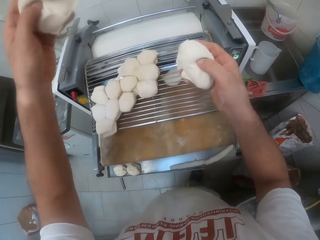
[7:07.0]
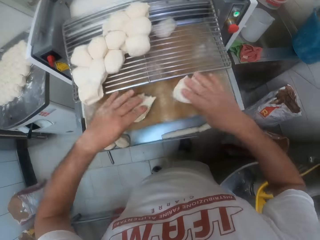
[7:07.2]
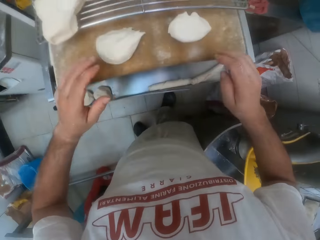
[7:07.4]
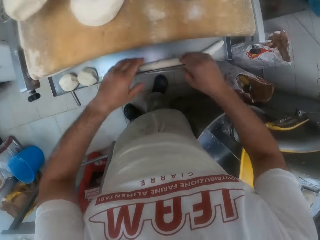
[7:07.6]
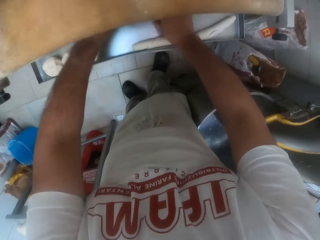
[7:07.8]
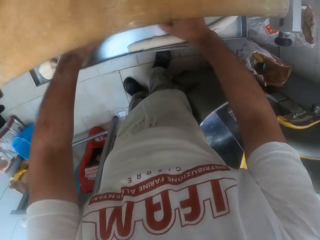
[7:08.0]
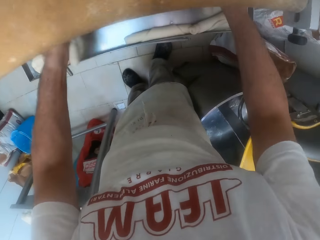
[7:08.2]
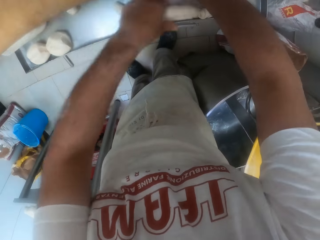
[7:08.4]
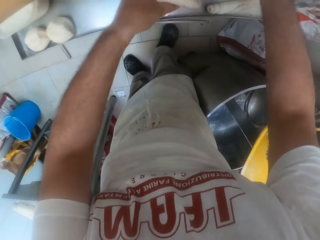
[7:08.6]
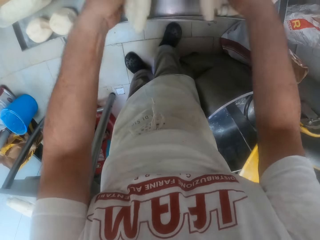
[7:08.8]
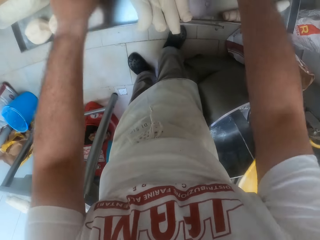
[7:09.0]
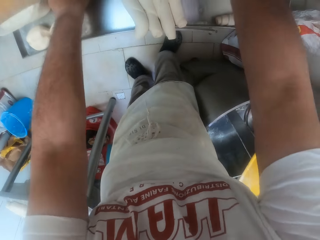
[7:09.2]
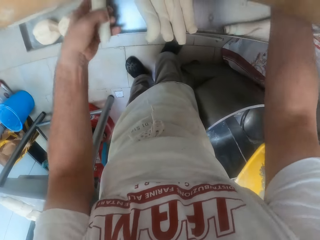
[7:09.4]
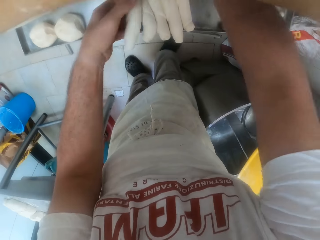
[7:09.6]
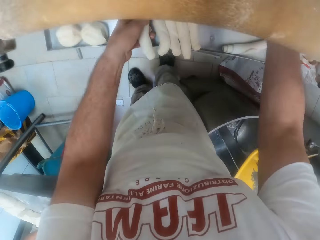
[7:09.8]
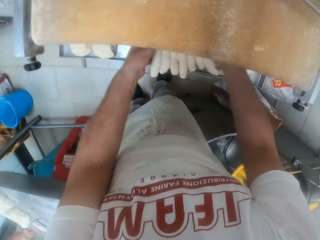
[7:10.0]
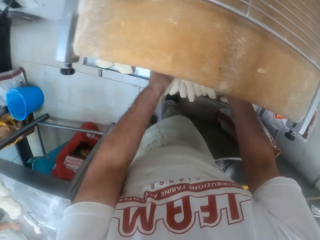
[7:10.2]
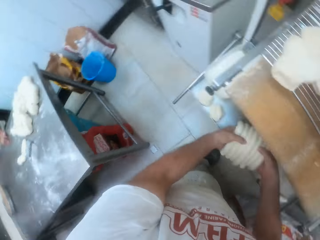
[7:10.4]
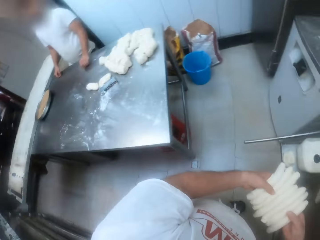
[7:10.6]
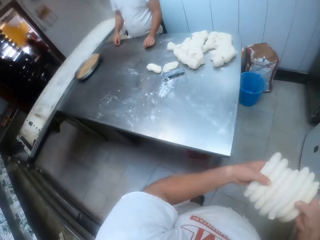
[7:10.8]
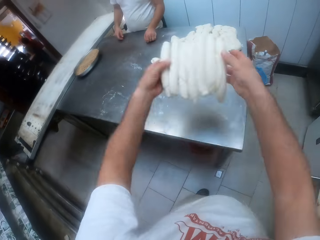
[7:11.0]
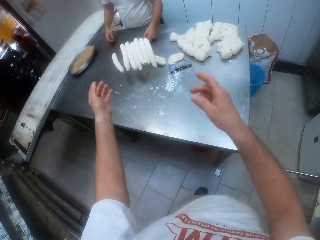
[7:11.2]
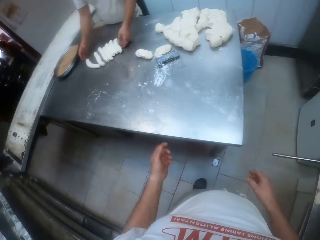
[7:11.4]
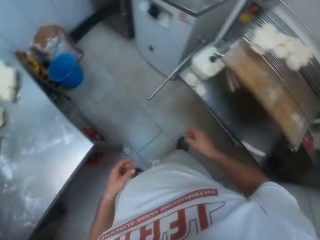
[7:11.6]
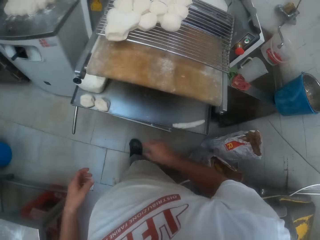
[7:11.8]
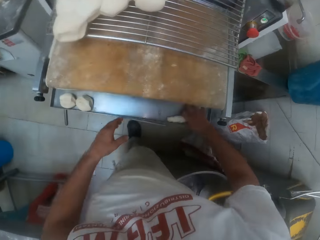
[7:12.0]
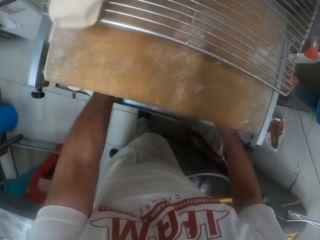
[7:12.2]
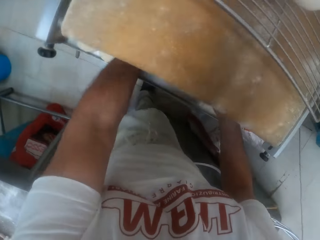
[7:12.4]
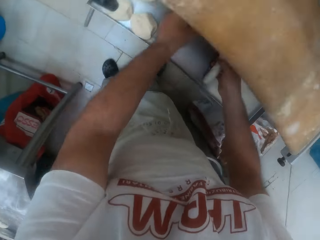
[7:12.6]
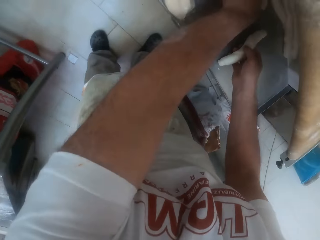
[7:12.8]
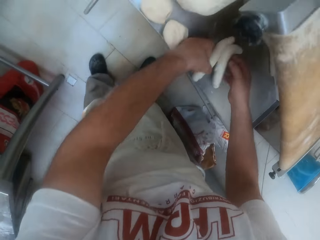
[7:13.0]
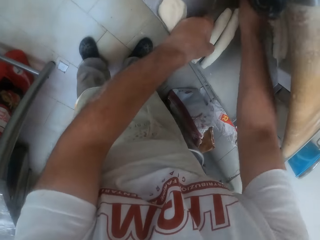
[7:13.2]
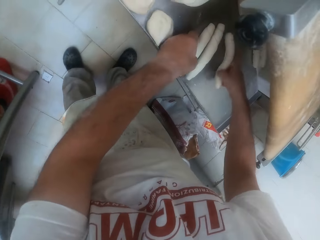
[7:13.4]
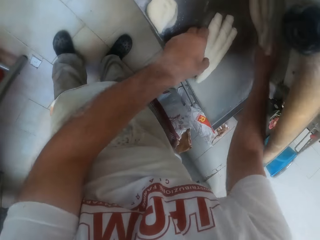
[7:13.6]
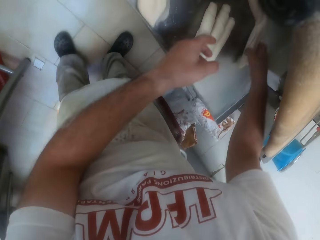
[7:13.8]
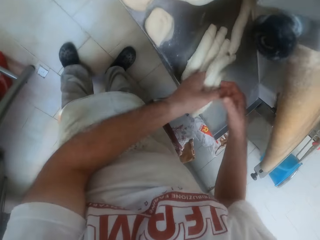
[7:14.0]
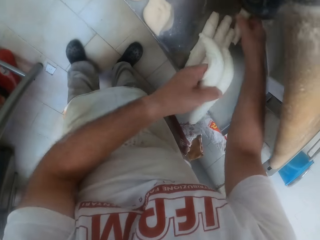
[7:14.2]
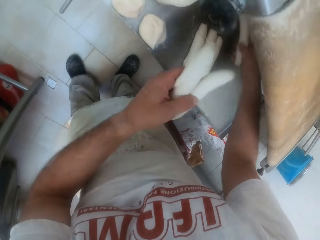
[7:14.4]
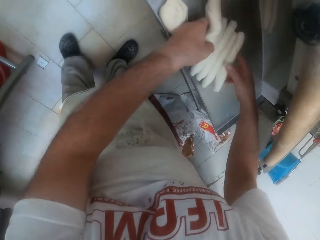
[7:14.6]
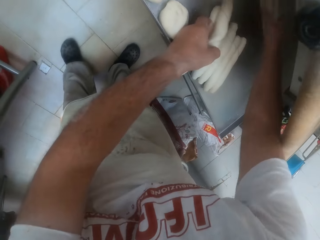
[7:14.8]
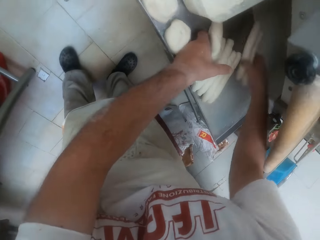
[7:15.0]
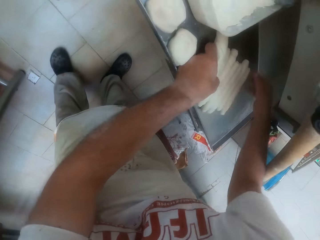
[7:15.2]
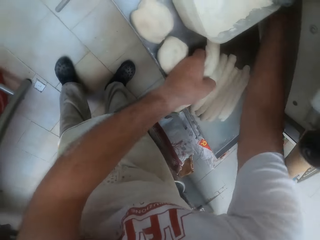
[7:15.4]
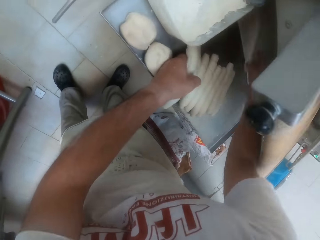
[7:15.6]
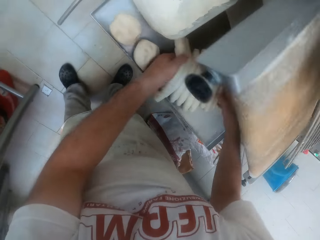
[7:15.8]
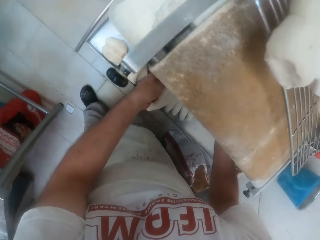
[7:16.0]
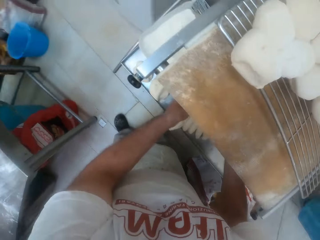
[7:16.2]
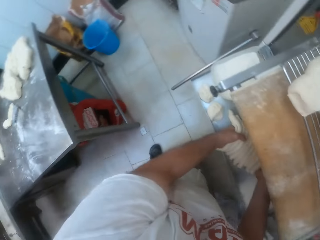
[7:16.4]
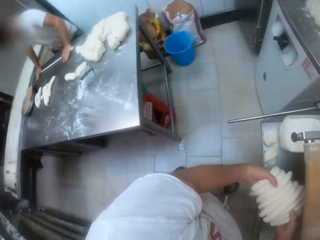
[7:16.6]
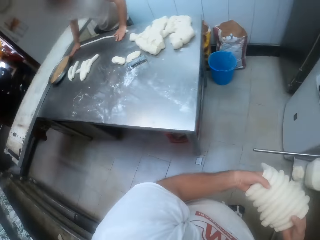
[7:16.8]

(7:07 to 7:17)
The camera wearer packs pieces of rolled dough from the dough sheeter onto the rolling table with both hands. He throws the doughs. He picks dough under the cutter.

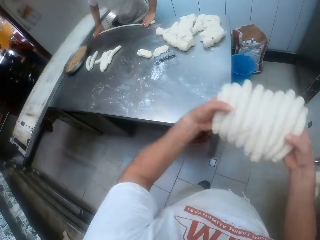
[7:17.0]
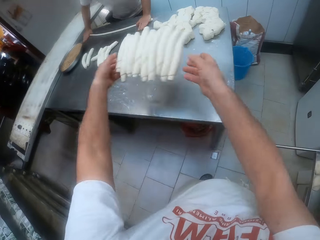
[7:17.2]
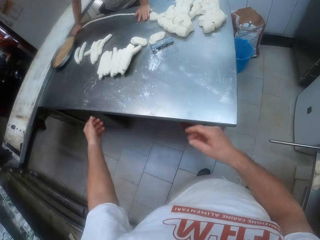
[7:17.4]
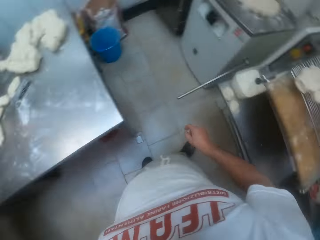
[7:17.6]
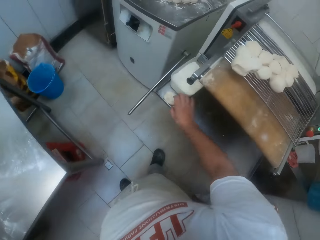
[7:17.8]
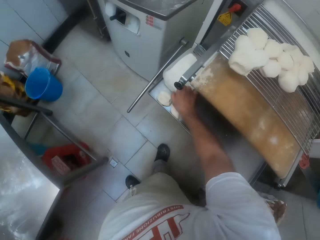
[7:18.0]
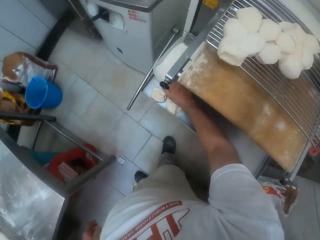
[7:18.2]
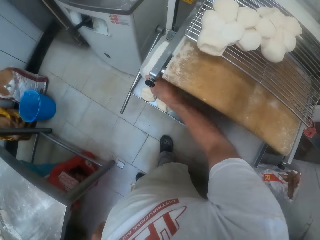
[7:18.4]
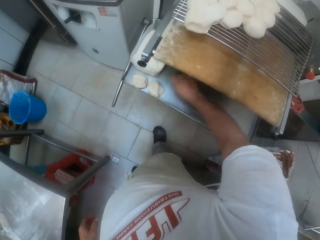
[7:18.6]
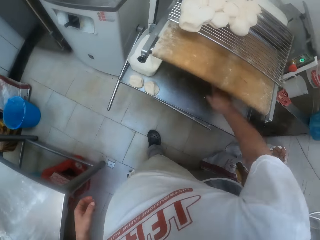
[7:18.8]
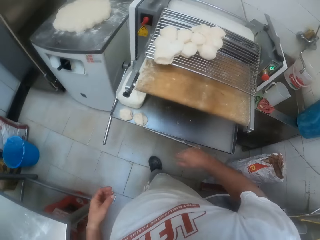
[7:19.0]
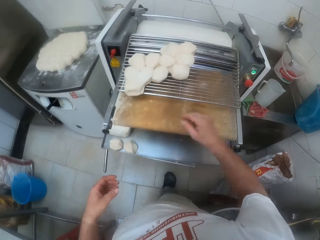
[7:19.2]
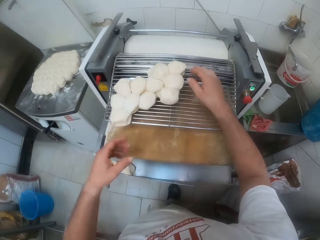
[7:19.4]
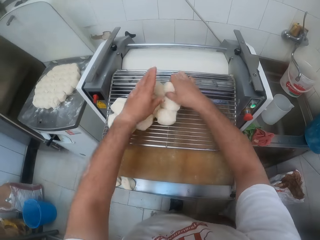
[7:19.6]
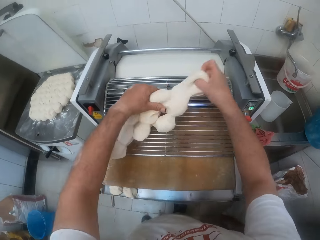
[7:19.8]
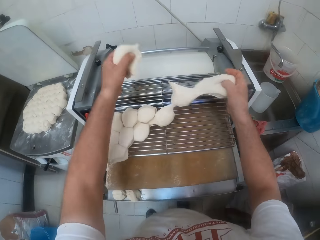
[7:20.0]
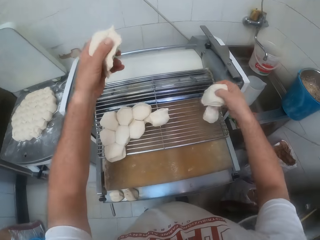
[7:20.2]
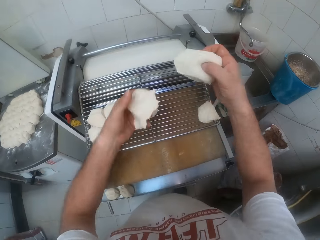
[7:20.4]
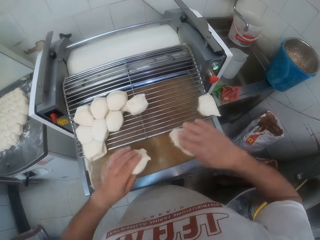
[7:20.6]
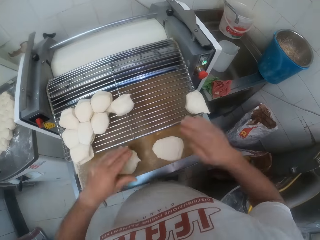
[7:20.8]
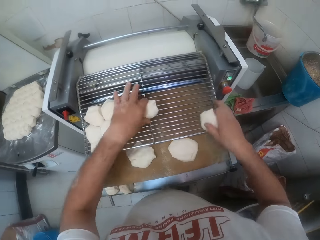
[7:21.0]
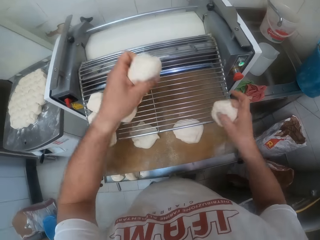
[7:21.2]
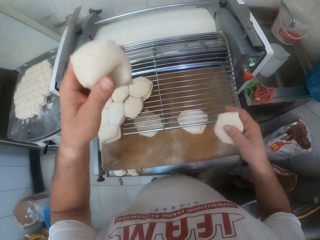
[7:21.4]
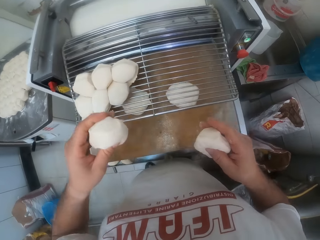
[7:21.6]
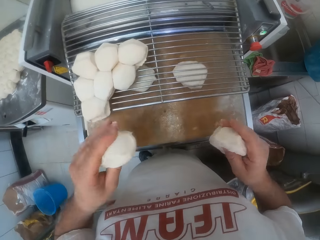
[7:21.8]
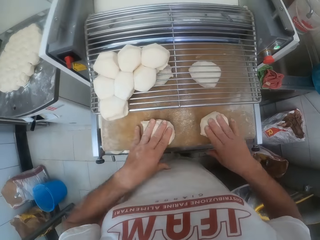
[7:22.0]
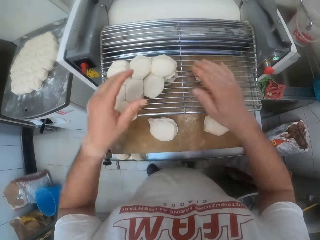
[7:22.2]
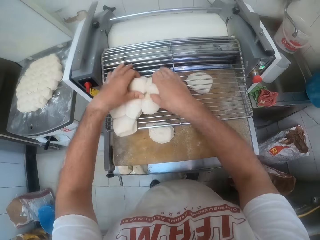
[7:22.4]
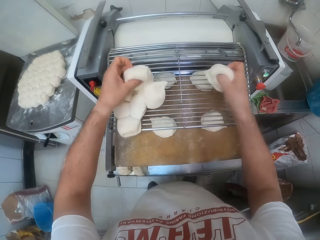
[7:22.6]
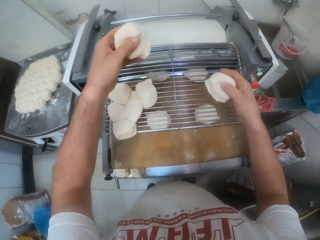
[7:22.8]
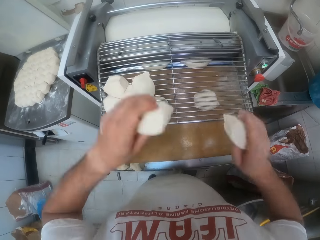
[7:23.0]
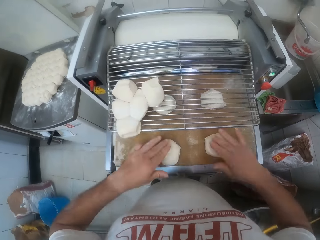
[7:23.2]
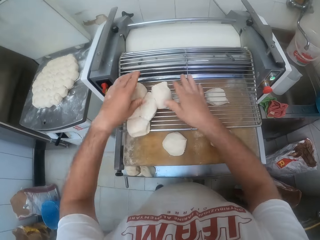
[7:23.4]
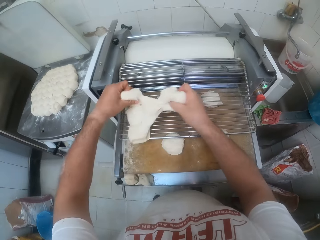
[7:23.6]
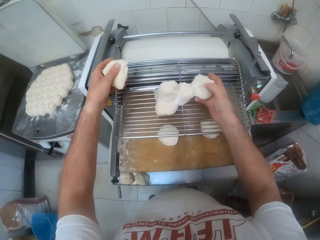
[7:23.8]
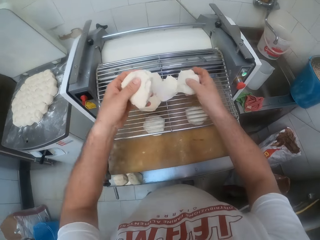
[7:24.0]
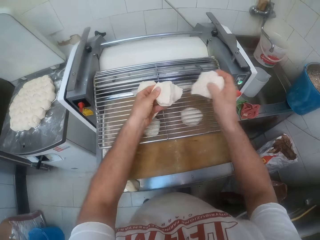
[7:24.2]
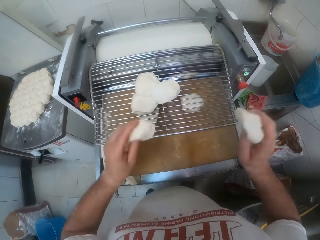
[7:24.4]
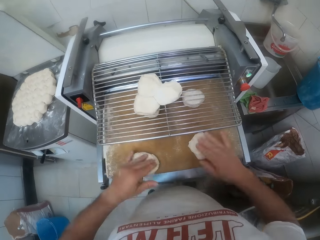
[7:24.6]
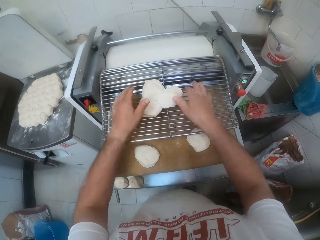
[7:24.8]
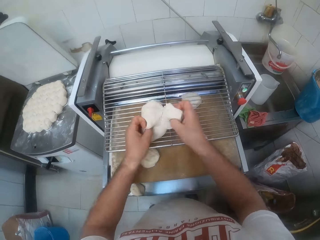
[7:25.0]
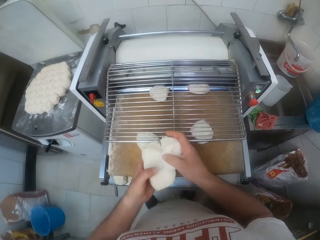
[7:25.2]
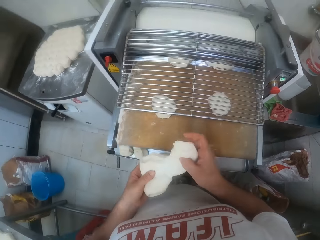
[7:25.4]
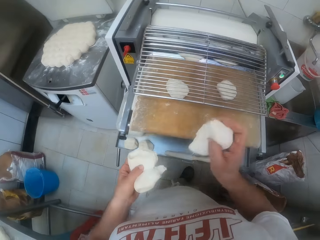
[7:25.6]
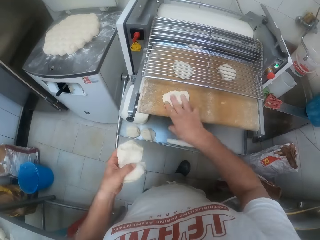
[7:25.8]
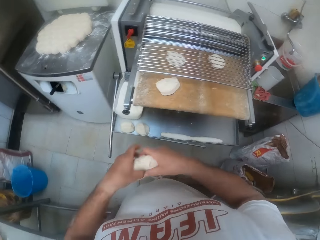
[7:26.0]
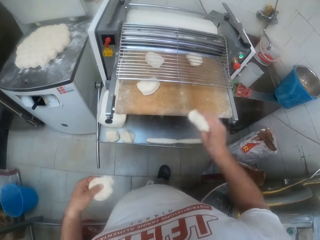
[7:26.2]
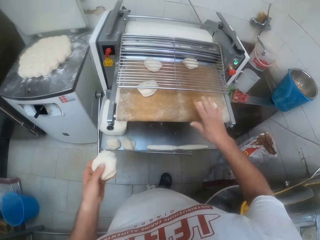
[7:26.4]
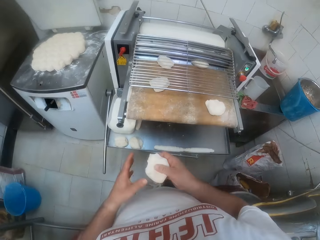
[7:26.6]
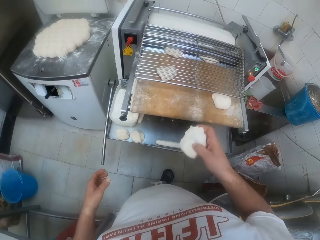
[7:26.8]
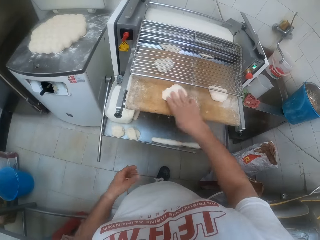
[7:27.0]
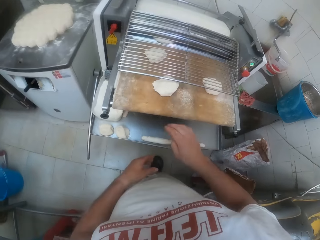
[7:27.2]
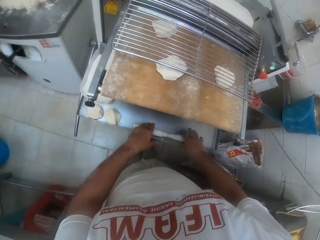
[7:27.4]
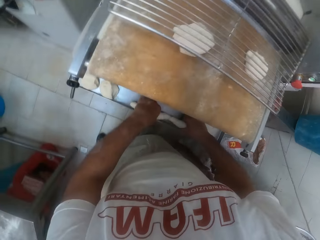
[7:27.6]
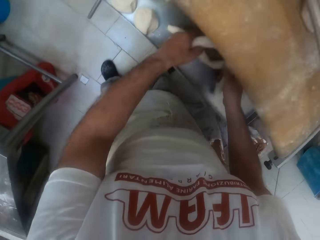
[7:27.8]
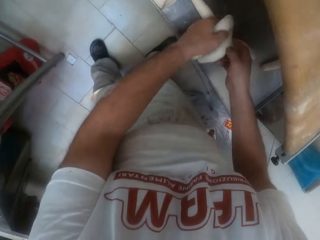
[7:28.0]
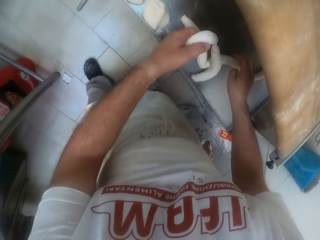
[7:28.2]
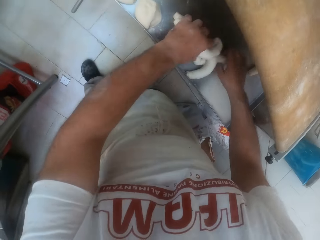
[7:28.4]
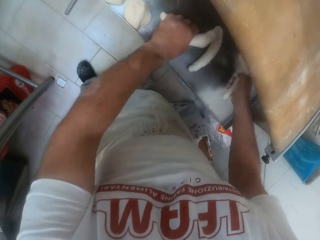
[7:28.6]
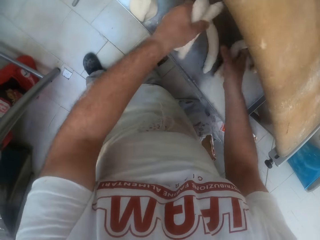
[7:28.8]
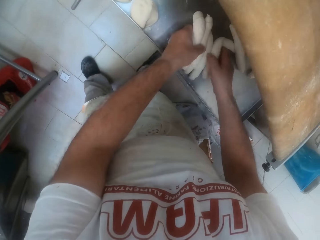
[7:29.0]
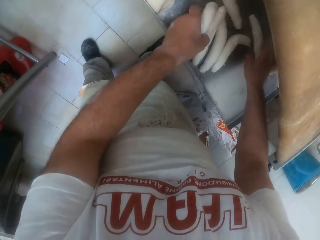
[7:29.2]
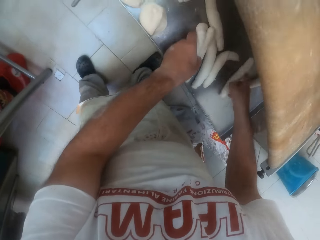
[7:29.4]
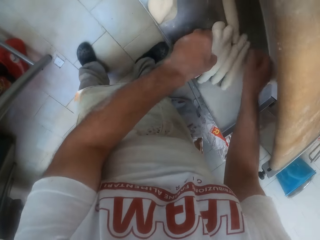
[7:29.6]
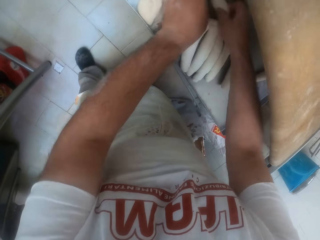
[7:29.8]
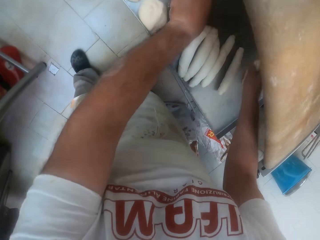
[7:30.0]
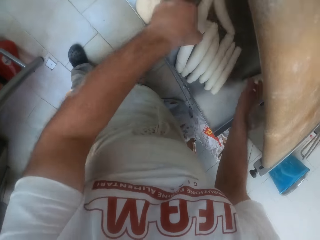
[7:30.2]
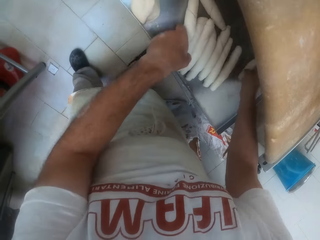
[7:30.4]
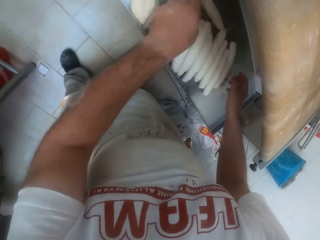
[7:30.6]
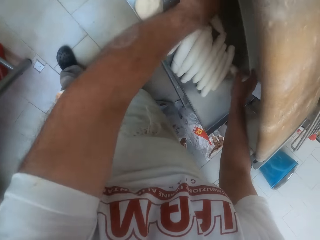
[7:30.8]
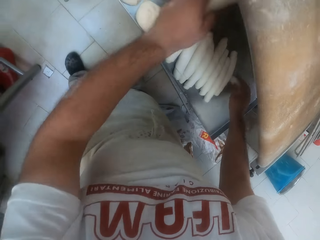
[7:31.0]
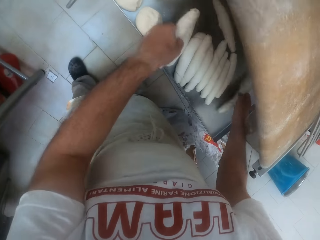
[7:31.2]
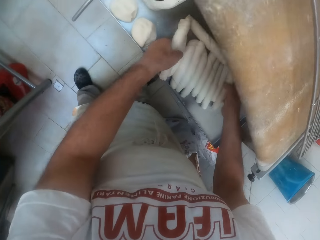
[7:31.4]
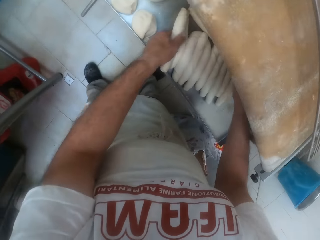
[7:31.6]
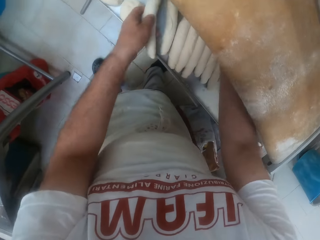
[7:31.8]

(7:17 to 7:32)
The camera wearer throws the doughs. He takes flour from the container with his right hand and sprinkles flour into the dough sheeter with his right hand. He feeds dough into the dough sheeter from an upper tray with both hands. He picks the dough. He packs pieces of rolled dough from the dough sheeter onto the rolling table with both hands.
